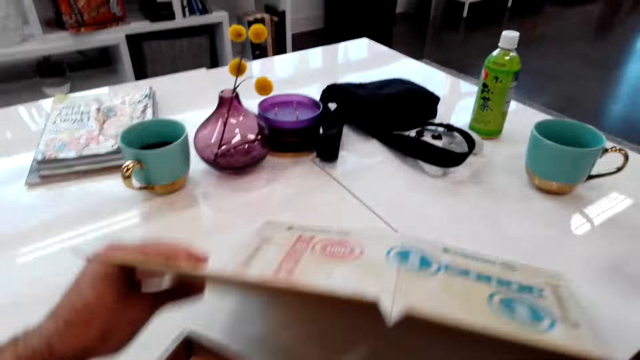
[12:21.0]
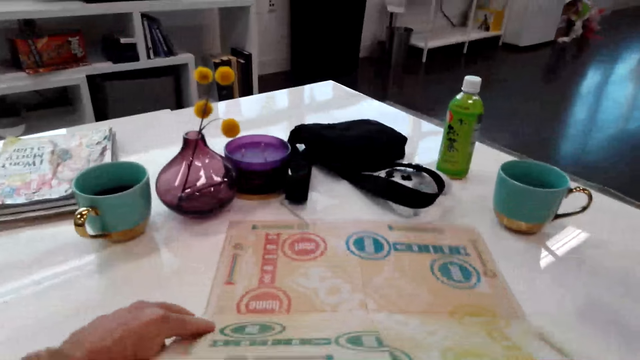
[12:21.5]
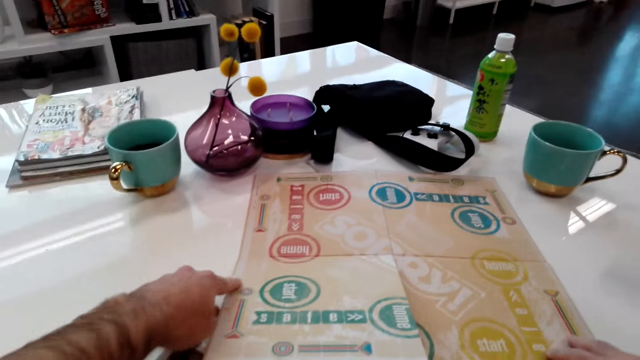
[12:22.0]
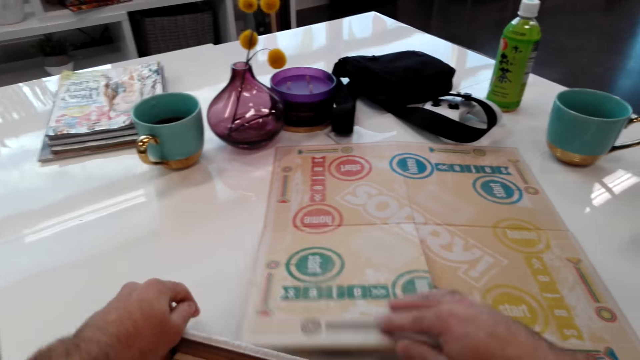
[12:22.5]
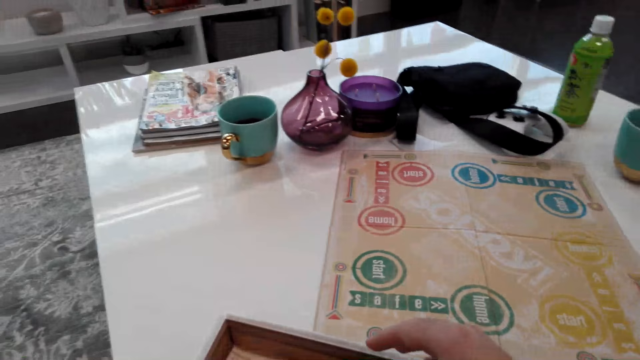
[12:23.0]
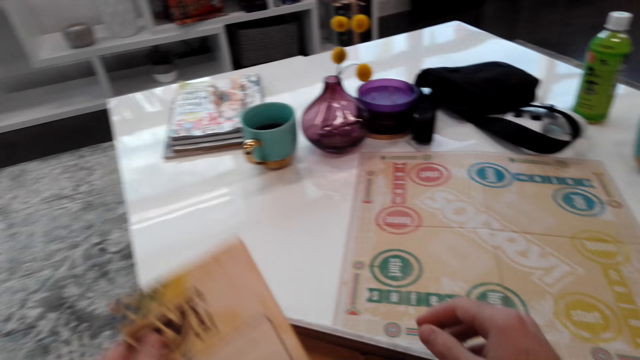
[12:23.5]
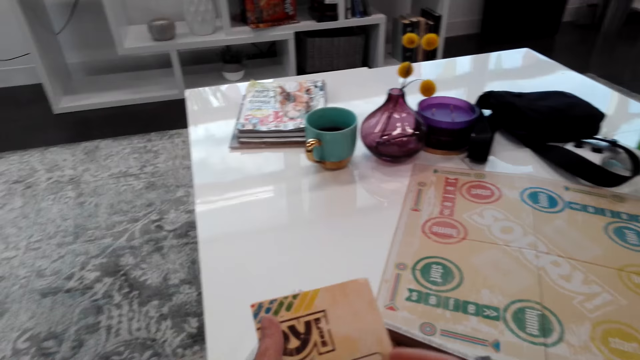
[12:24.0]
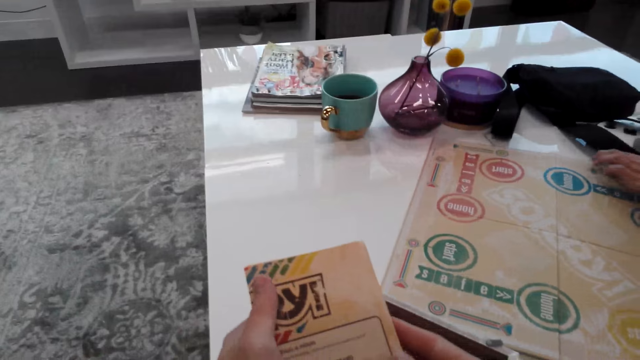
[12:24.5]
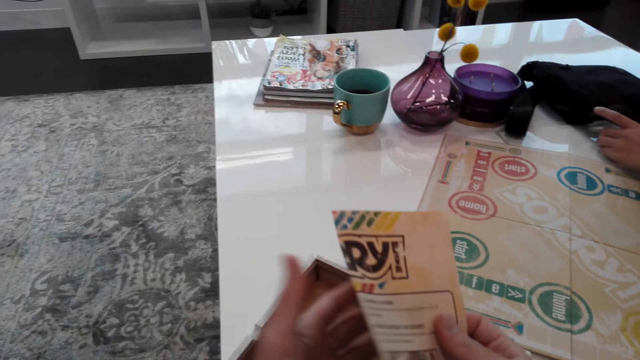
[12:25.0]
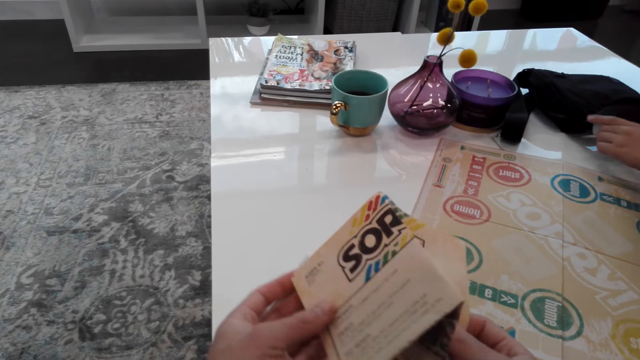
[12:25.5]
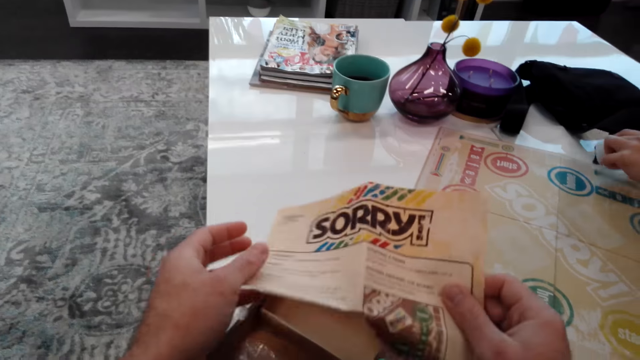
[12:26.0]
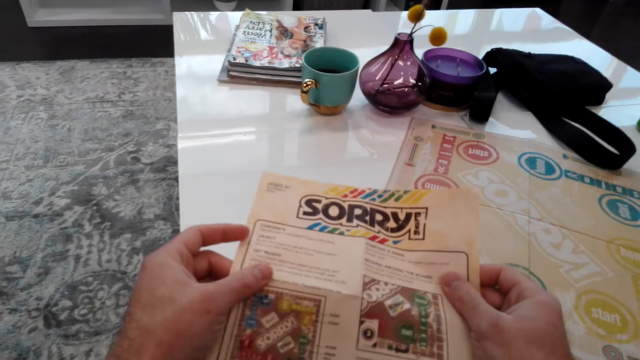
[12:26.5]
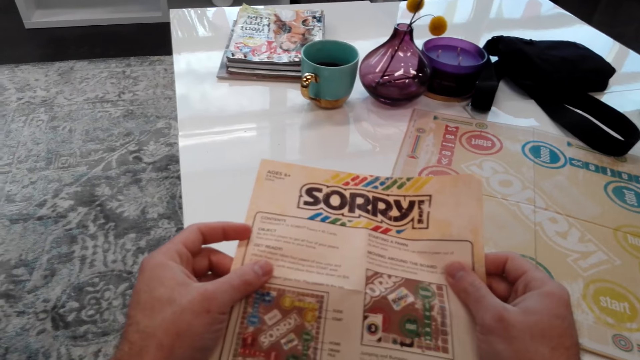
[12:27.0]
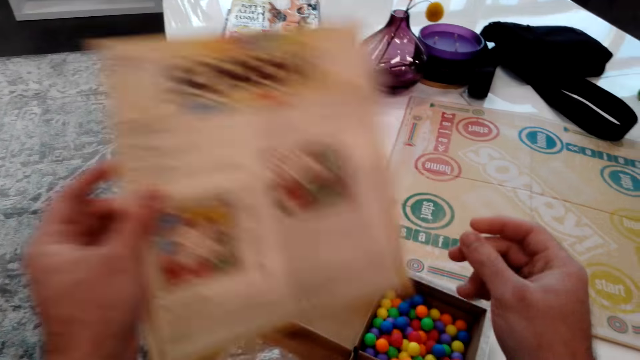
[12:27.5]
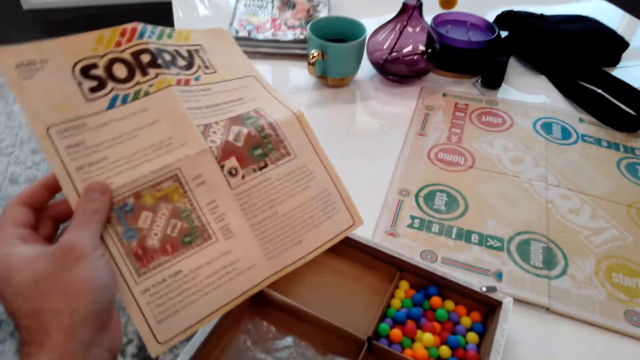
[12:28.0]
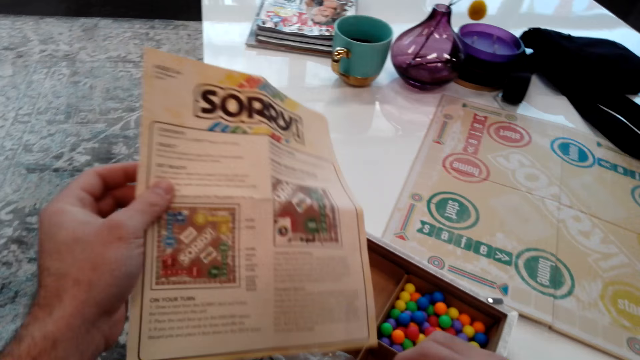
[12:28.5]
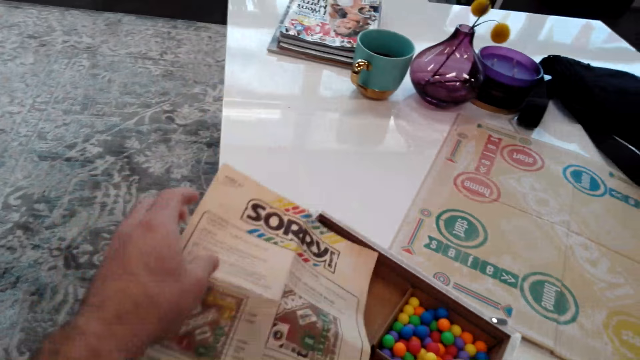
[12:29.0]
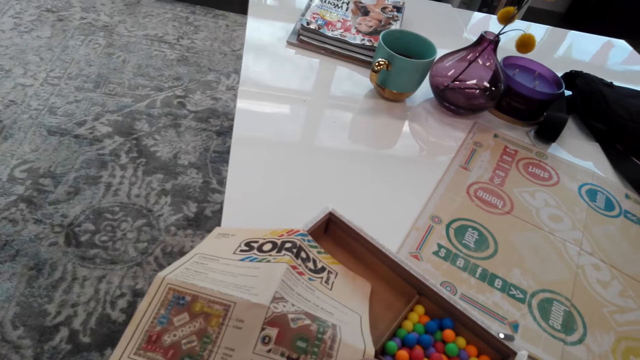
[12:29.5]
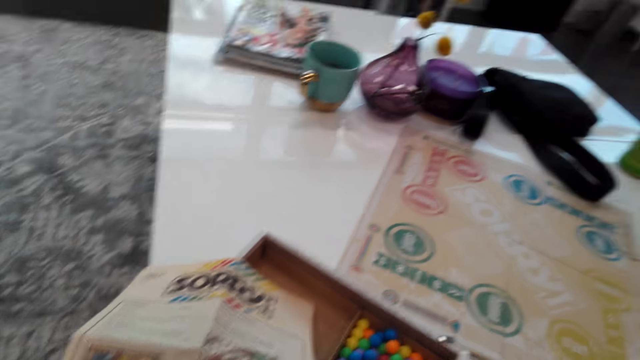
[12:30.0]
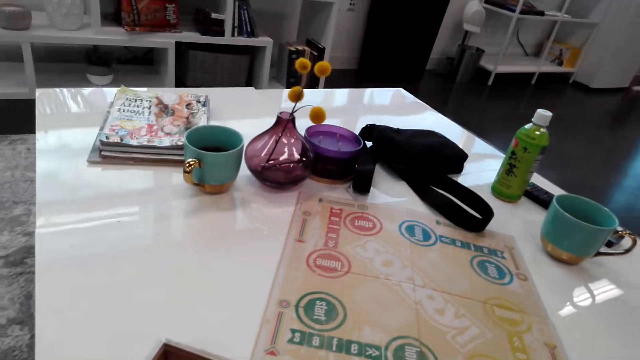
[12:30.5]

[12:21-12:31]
The camera wearer places the board game on the table and unfolds the board game. They pick up the manual. They unfold the manual. They read the game manual. They stare around. They place the manual on the table.

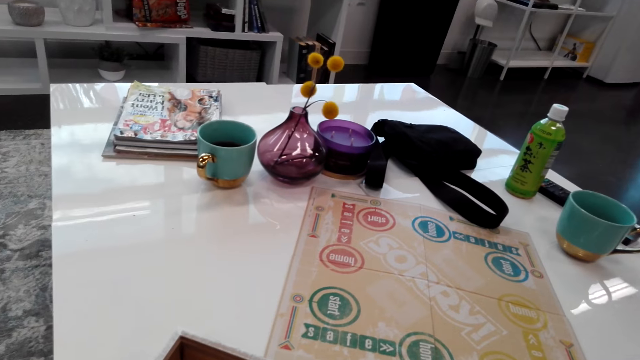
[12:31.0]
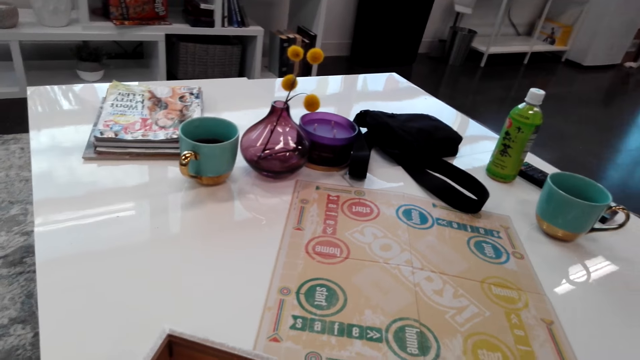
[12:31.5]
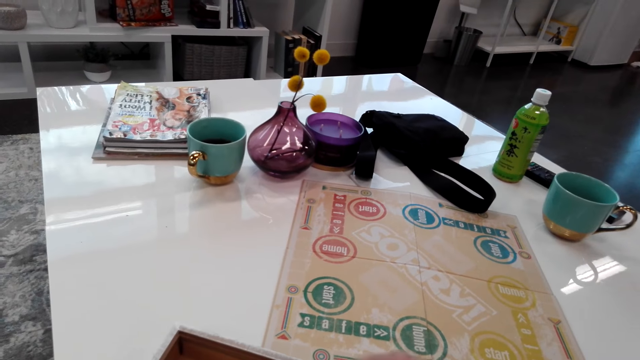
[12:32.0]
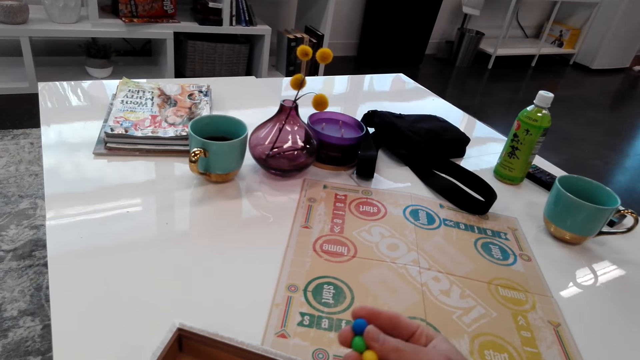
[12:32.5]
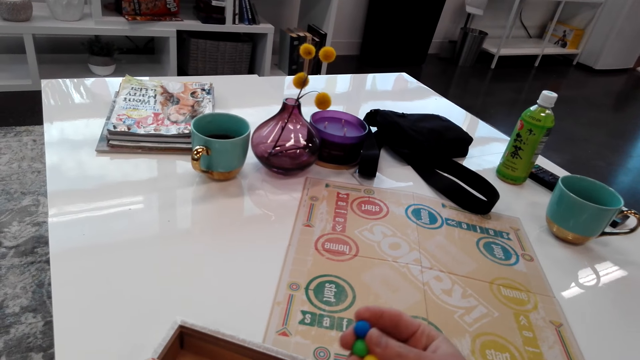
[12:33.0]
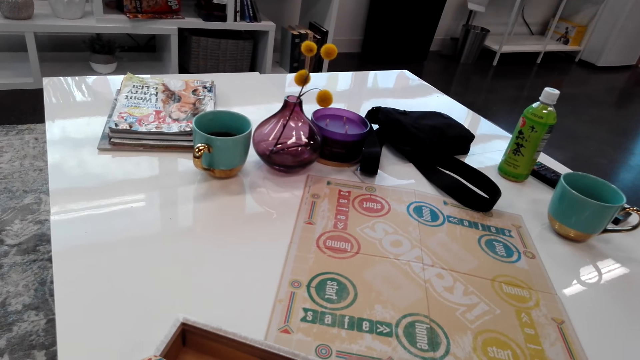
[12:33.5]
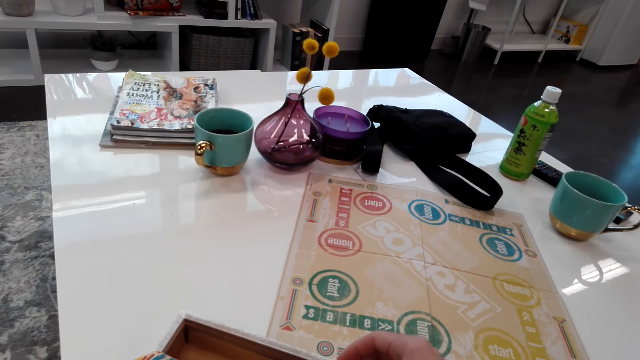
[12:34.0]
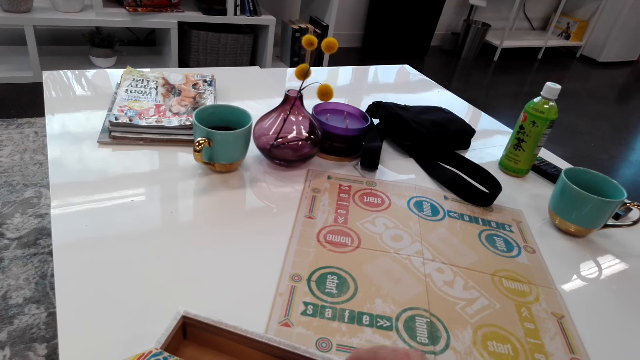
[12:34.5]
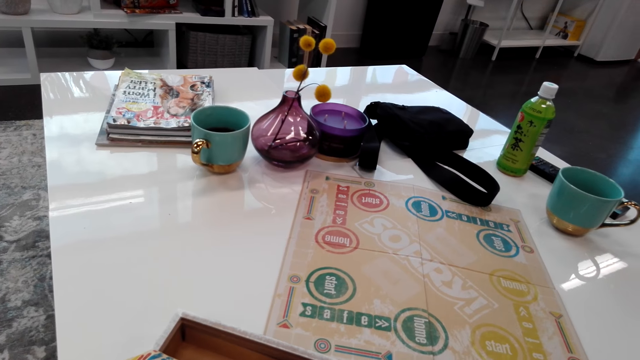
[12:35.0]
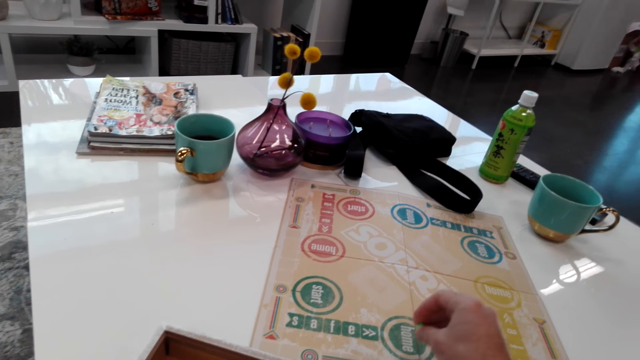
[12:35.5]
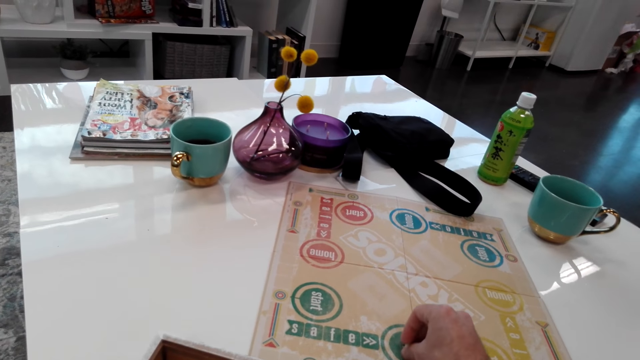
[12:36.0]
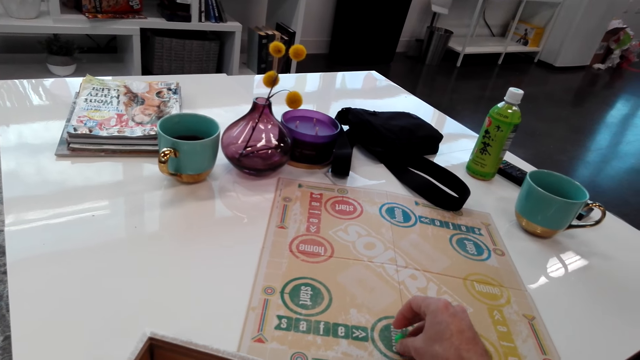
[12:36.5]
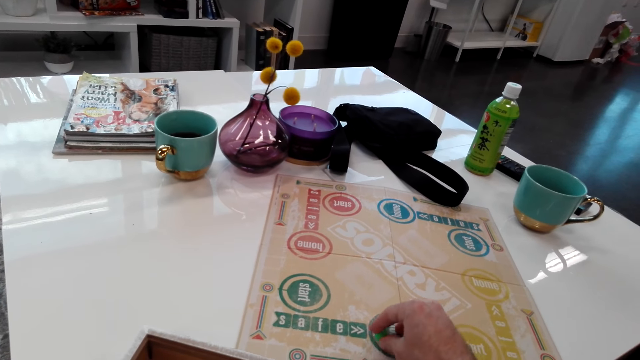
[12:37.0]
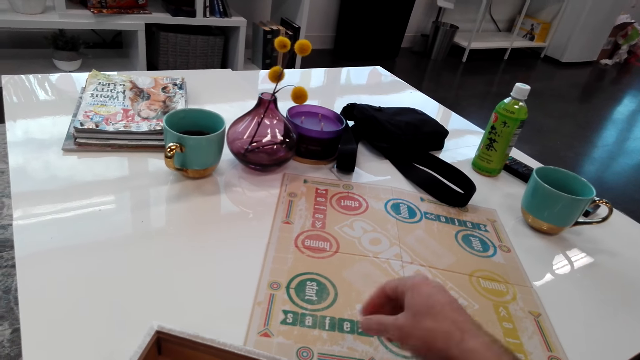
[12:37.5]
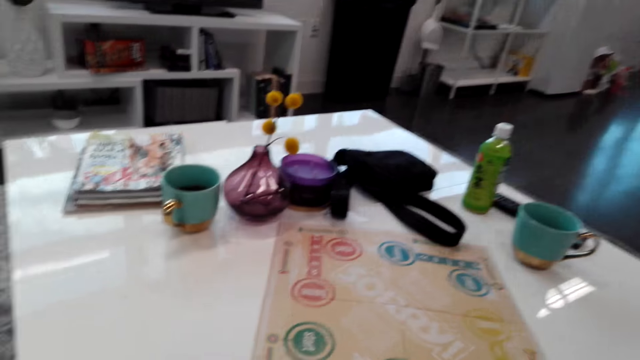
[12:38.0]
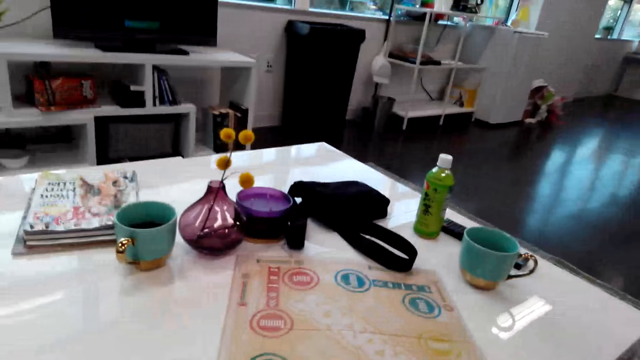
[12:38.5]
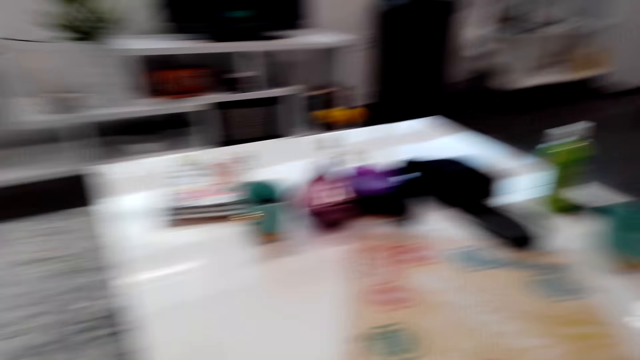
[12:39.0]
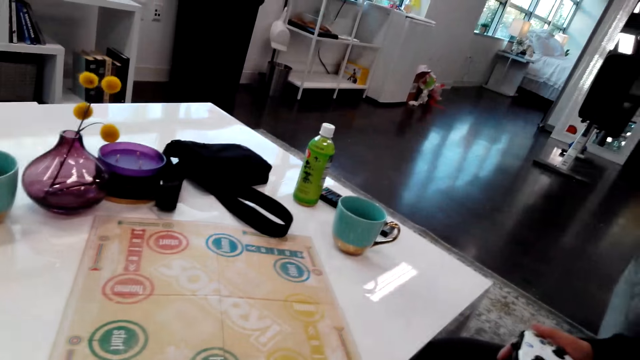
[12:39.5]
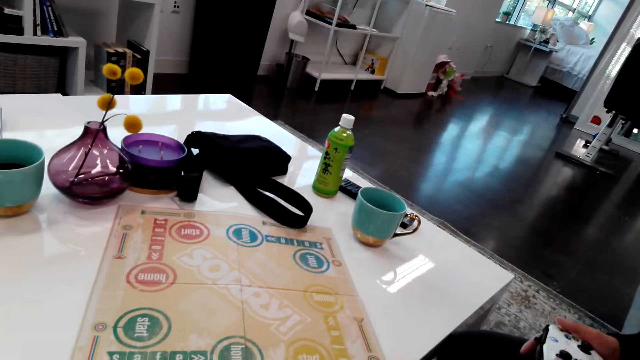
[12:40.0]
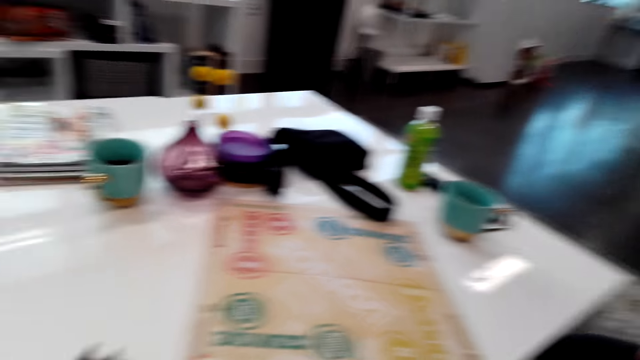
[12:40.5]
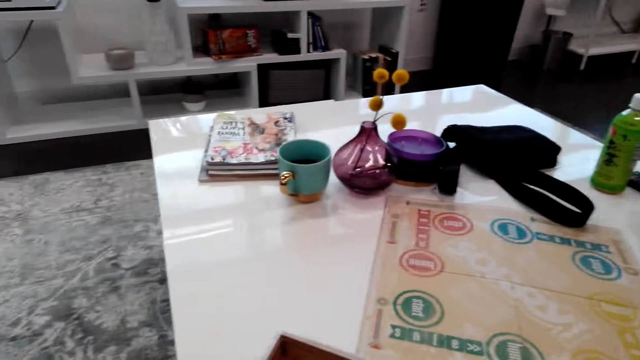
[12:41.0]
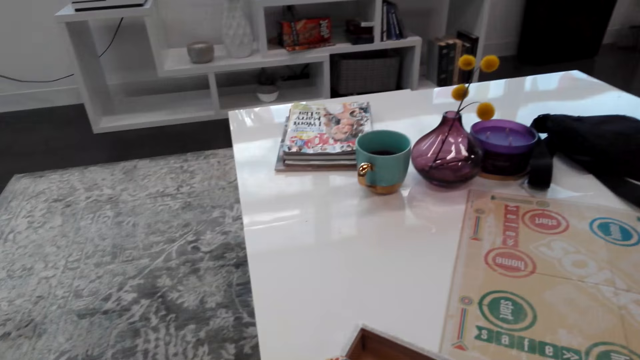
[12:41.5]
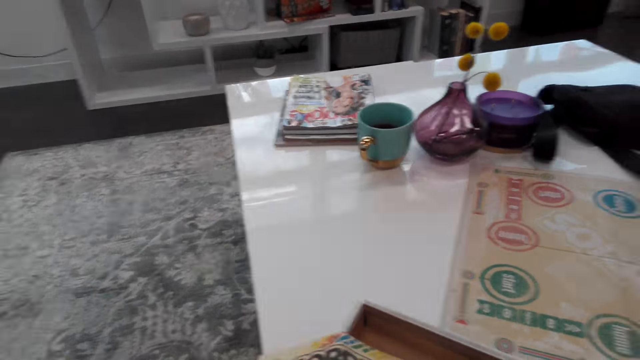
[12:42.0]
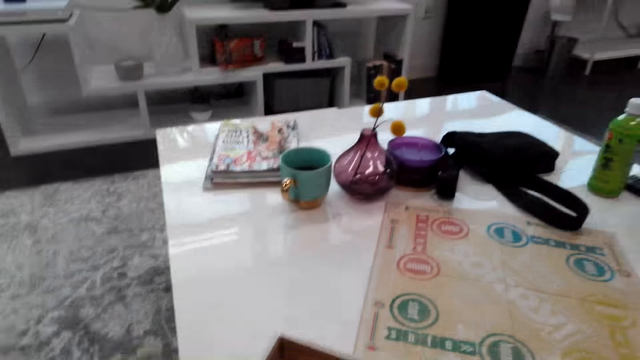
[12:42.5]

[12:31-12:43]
The camera wearer looks around. They hold the tokens. They pick up the color balls. They stare around. They place the color ball on the board game. They pick up the token. They drop the token in the box. They look around.
